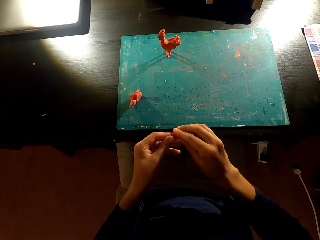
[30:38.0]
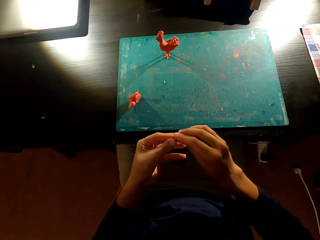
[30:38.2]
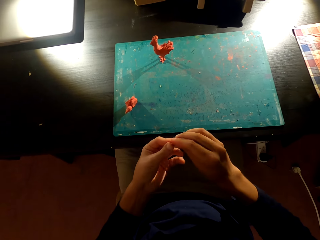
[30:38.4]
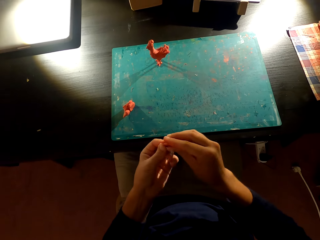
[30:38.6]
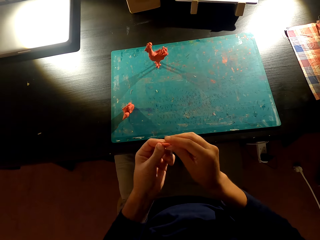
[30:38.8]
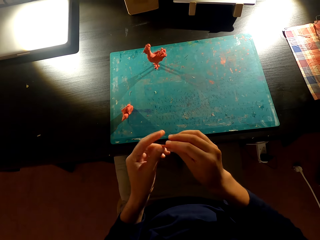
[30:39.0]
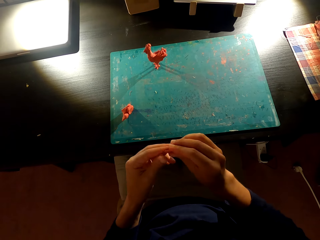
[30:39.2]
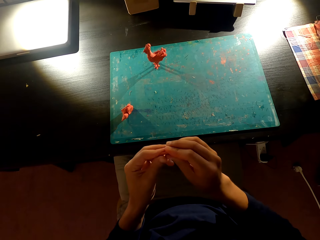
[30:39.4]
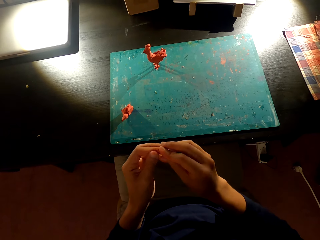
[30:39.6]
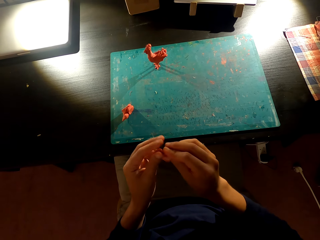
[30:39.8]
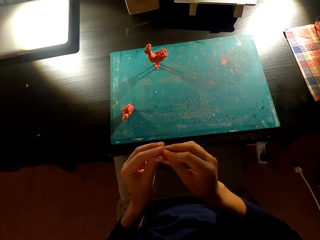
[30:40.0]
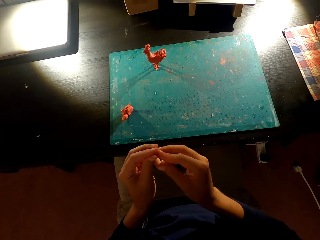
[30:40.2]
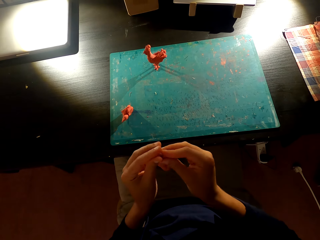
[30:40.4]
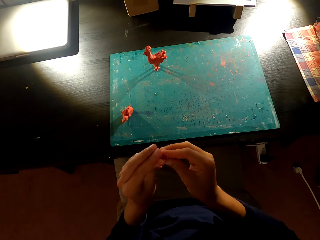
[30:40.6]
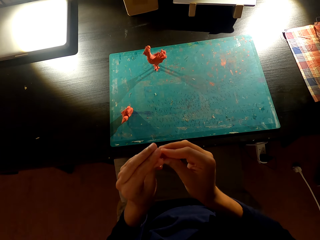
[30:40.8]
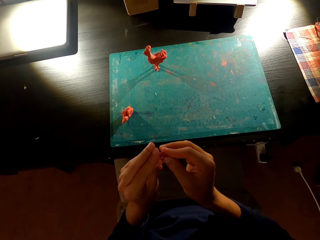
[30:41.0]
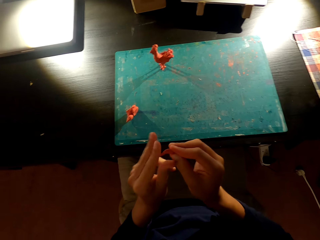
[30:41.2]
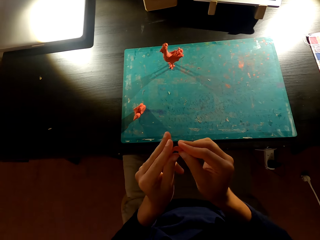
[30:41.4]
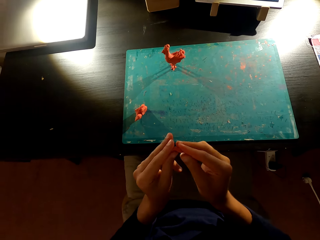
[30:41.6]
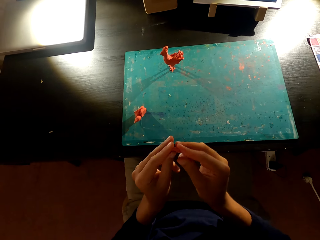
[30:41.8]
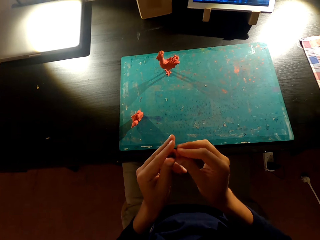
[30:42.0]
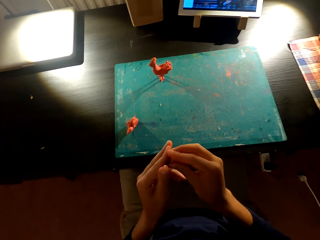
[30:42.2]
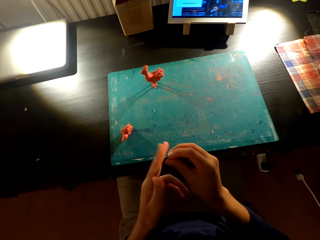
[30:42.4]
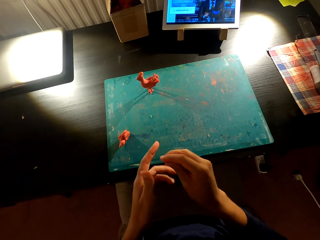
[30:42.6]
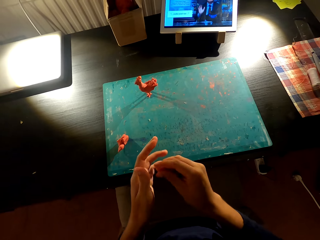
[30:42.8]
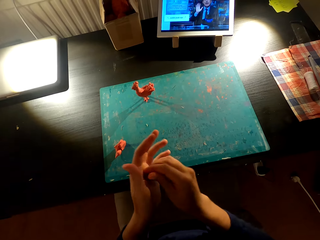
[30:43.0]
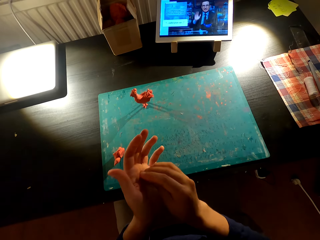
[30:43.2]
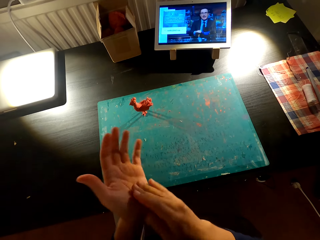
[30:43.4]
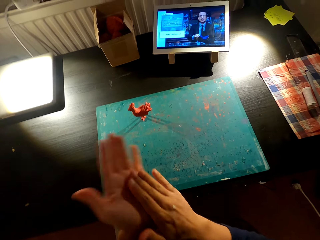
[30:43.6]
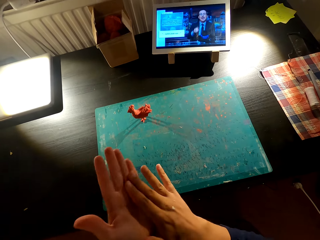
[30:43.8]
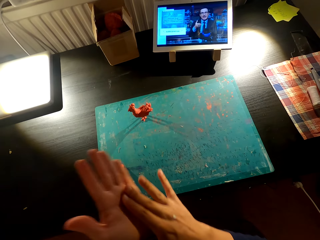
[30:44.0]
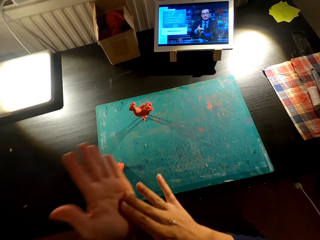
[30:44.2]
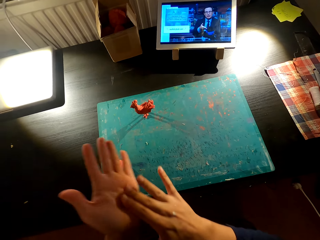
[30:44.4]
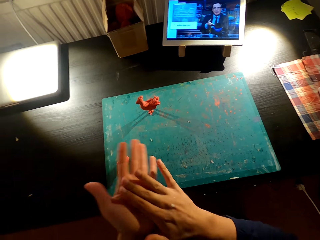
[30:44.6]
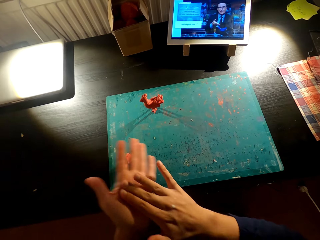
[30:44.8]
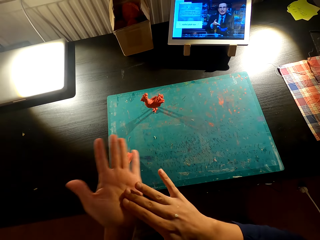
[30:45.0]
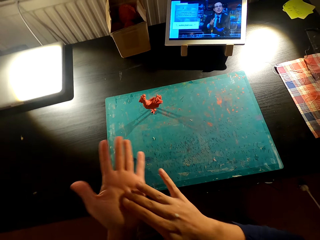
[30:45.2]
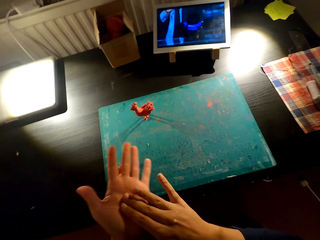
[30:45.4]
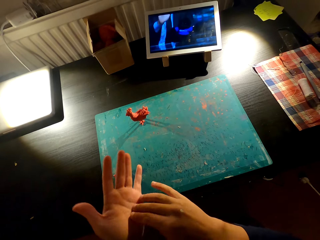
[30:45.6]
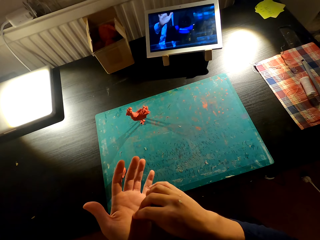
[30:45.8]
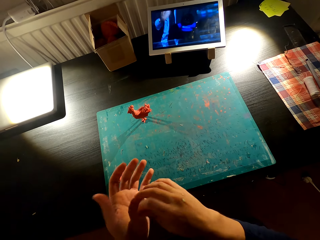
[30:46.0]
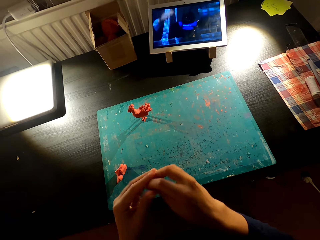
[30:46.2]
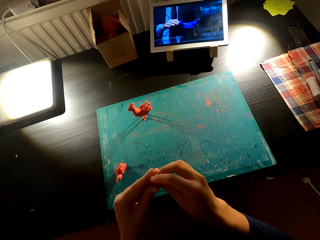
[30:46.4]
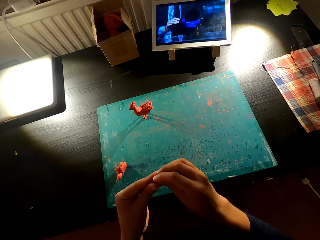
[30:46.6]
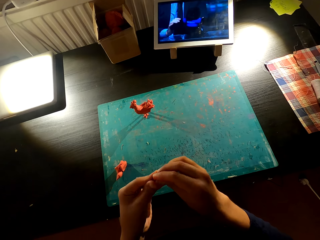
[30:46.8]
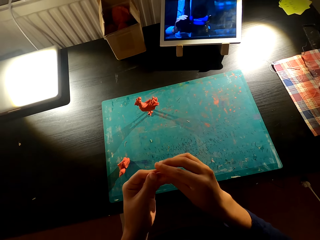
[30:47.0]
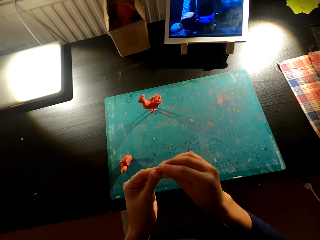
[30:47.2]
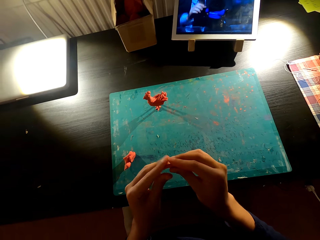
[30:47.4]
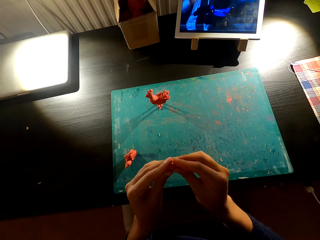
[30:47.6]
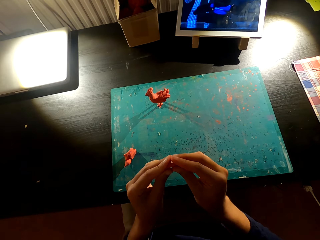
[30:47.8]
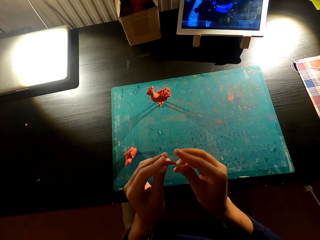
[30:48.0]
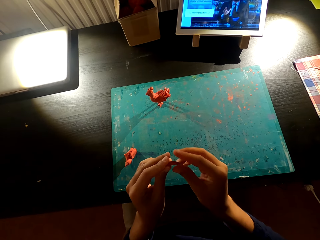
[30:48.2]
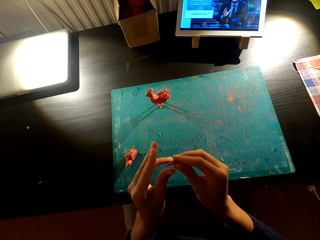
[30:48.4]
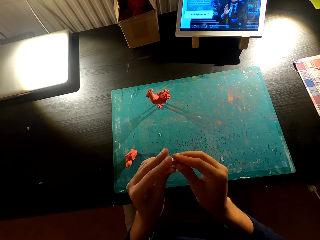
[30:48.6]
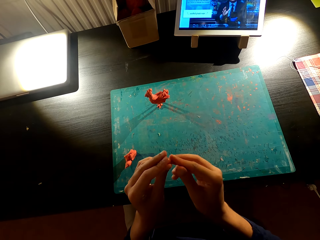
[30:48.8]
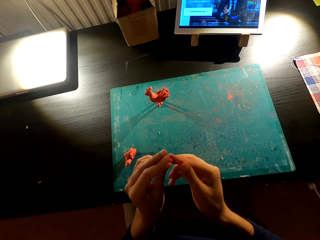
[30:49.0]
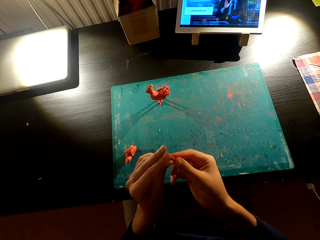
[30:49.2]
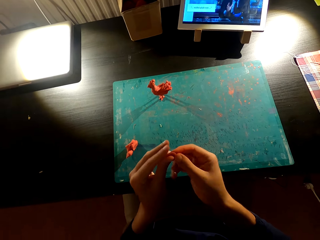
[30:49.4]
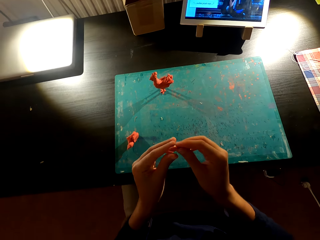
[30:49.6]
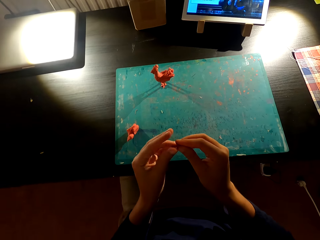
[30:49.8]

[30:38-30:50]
The camera wearer presses the plasticine in his hand. He rubs the plasticine in his hands.

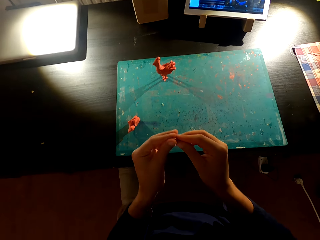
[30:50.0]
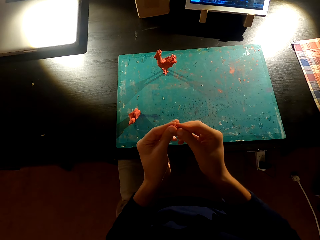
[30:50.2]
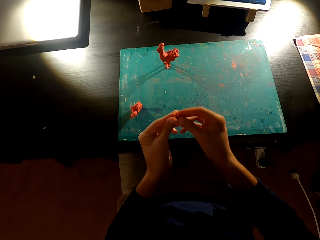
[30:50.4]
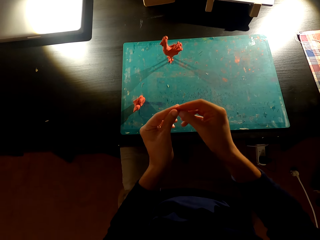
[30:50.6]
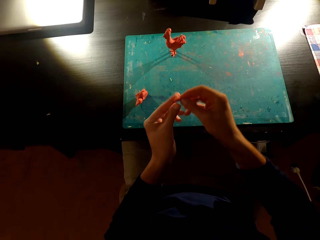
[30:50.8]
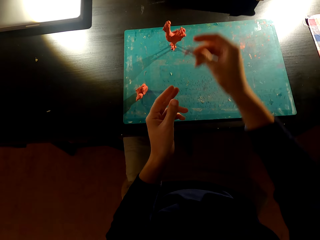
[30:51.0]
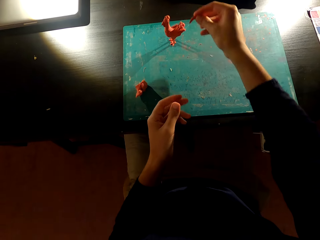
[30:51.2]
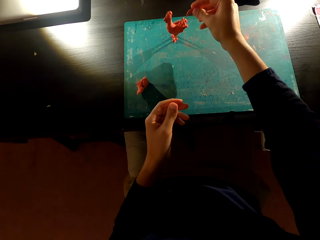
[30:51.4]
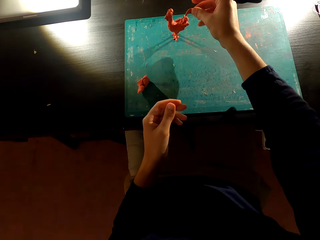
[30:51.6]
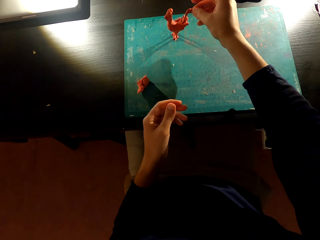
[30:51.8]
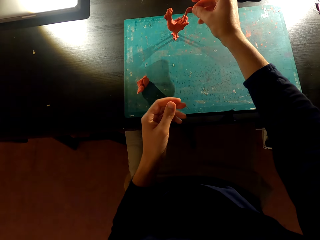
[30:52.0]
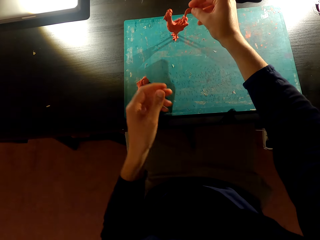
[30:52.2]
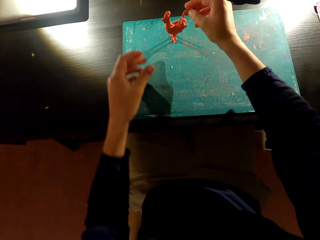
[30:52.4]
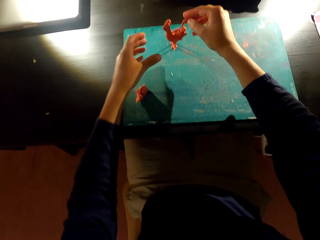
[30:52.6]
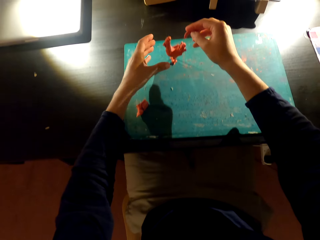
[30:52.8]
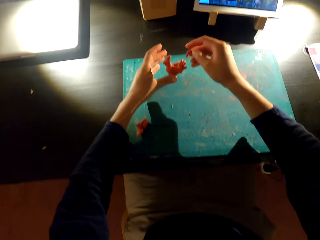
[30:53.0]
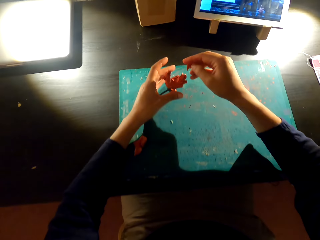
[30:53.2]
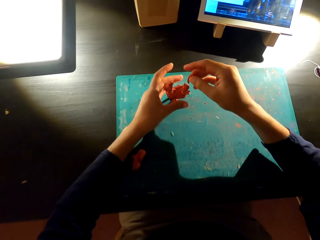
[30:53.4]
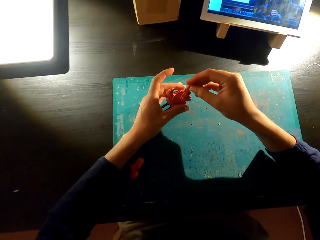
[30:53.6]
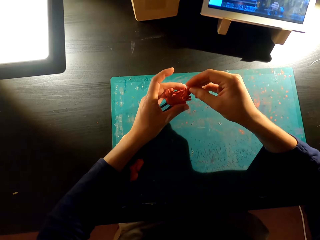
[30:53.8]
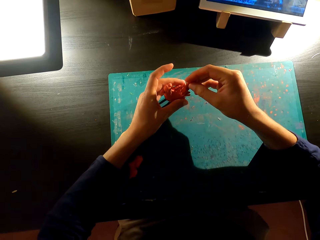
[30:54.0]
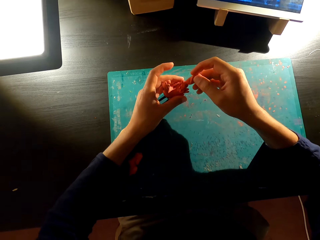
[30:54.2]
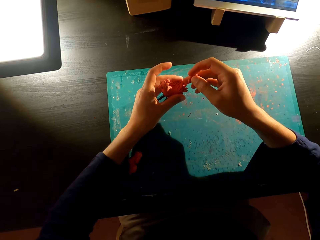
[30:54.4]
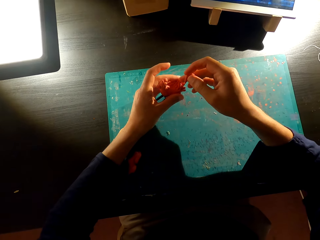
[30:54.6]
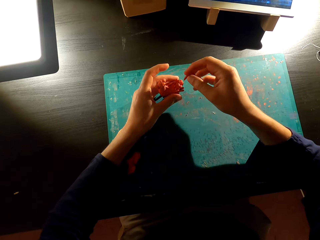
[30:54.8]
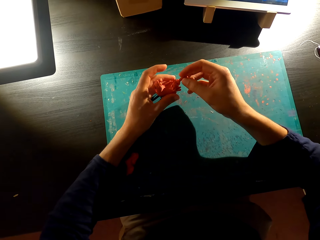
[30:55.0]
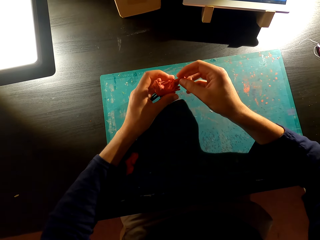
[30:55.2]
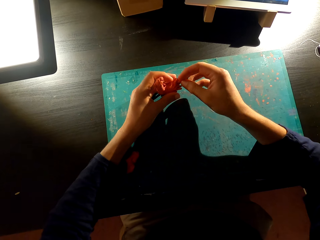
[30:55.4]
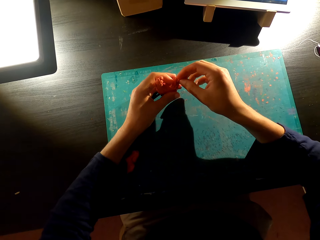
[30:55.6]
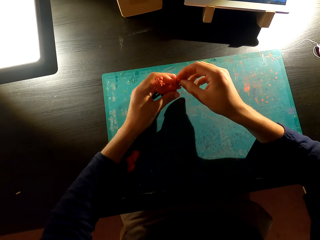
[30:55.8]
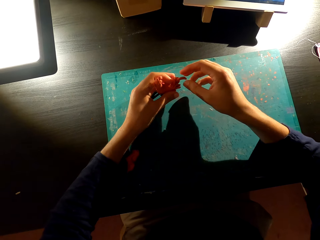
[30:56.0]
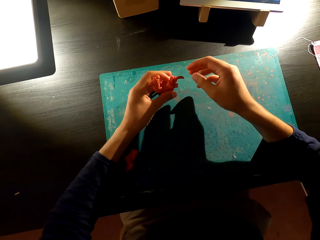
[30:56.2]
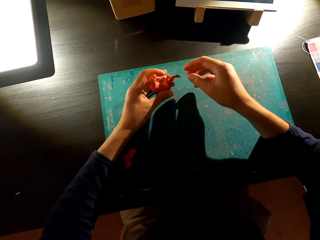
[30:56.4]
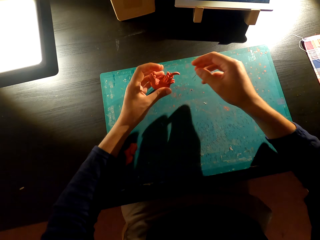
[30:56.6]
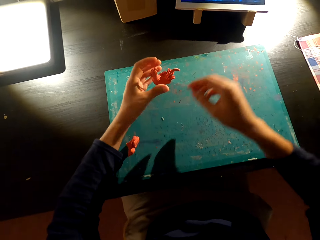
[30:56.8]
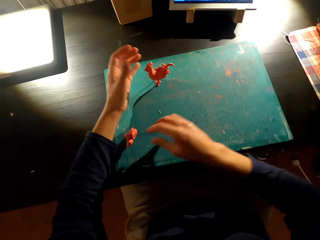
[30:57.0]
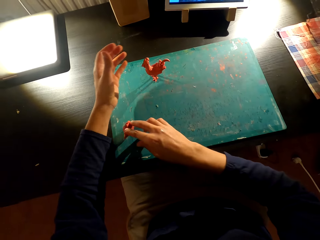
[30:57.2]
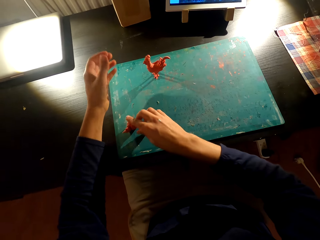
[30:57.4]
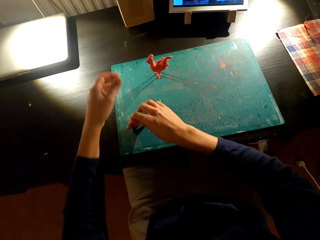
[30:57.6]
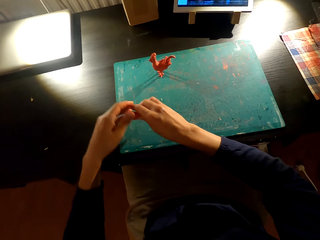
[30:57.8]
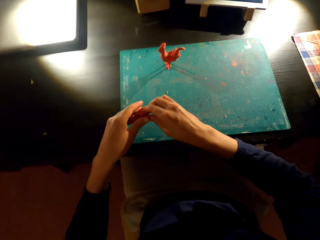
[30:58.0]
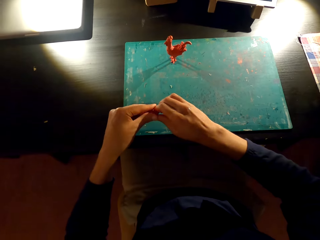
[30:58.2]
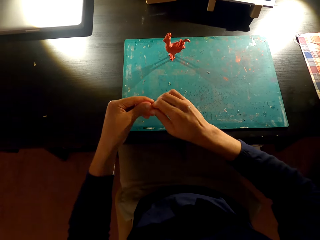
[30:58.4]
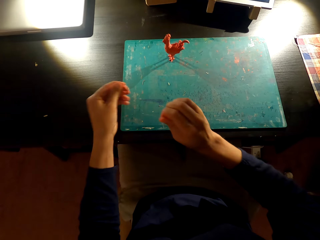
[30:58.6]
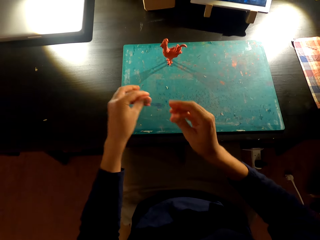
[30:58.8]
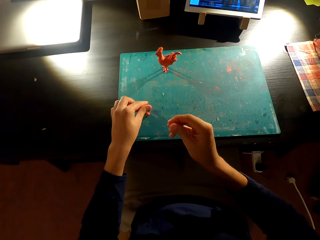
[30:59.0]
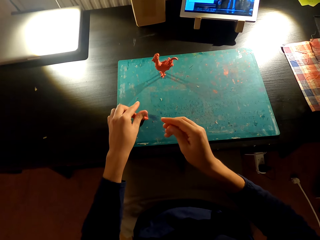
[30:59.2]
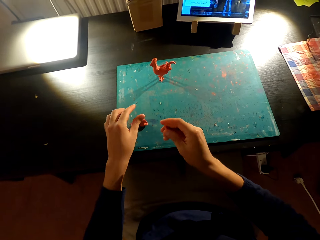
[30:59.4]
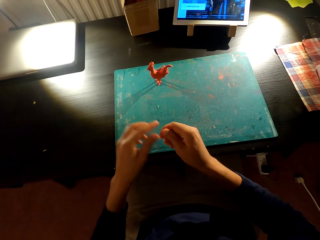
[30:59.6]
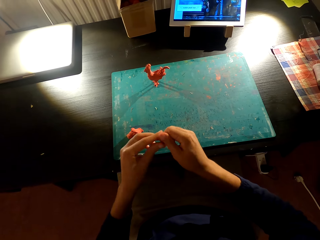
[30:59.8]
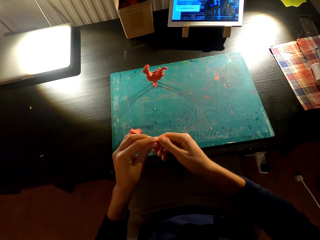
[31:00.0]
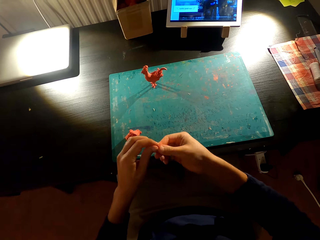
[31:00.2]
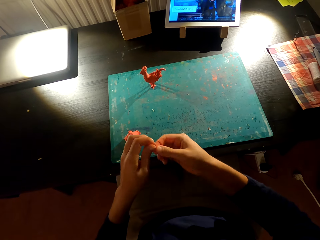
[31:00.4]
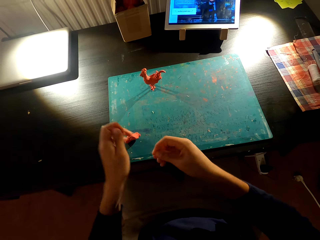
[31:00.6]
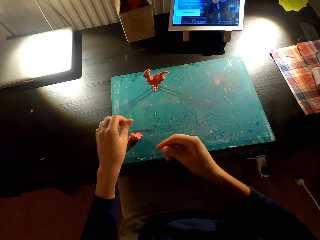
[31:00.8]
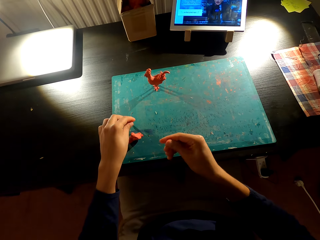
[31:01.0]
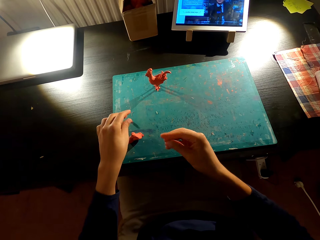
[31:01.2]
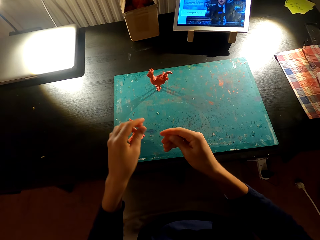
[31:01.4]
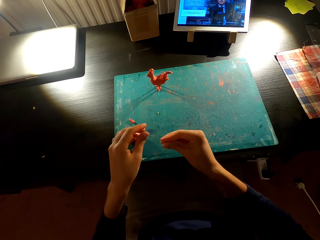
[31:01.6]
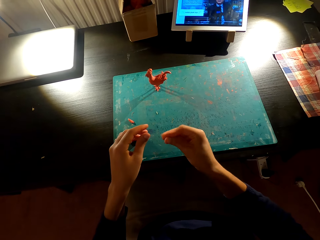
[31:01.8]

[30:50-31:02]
The camera wearer adds plasticine on the molded chicken with the left hand. They hold something with the left hand. They fix something on an object with the right hand. They pick up something from the table. They cut plasticine on the table with both hands. They place something on the table. They mold something with both hands. They put the plasticine on the table.
